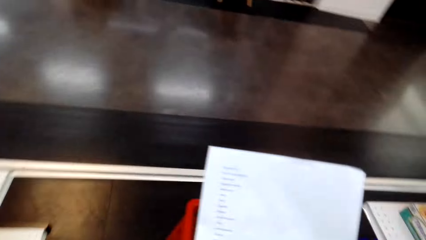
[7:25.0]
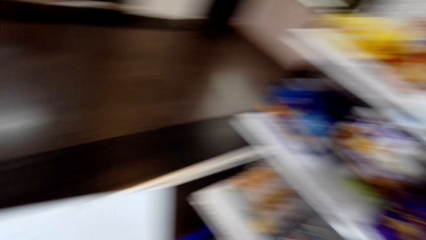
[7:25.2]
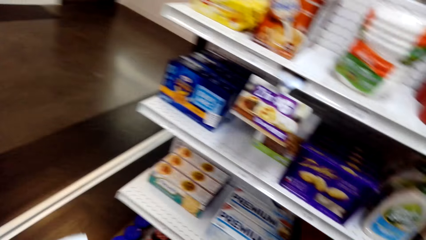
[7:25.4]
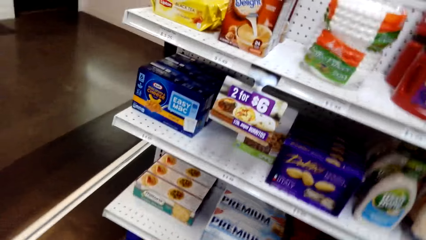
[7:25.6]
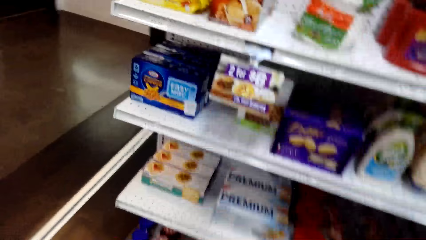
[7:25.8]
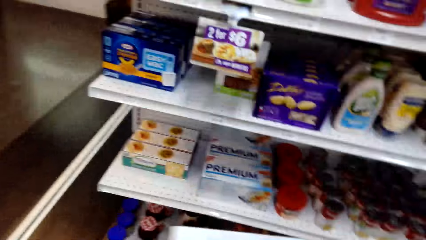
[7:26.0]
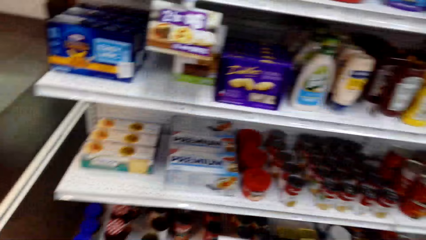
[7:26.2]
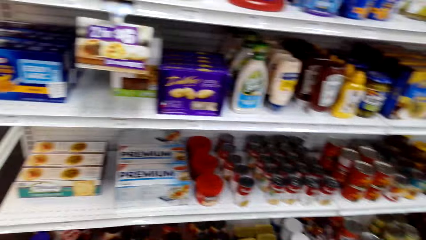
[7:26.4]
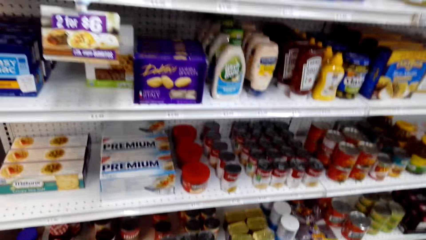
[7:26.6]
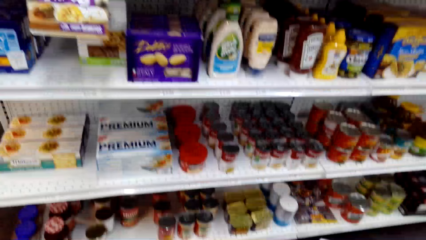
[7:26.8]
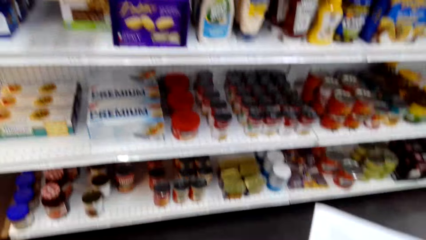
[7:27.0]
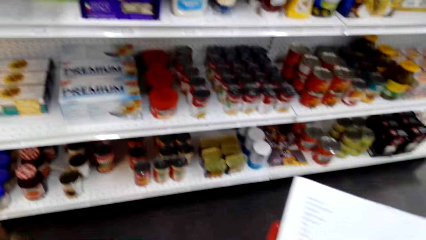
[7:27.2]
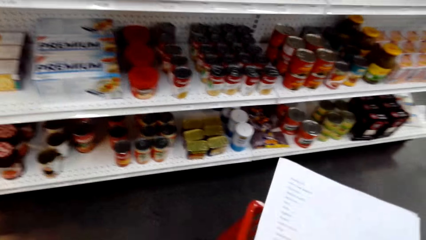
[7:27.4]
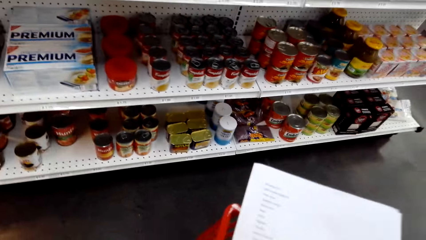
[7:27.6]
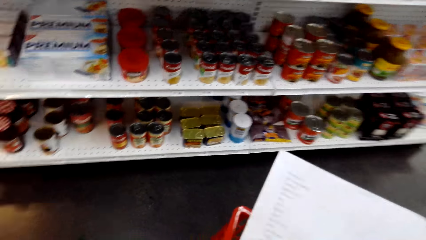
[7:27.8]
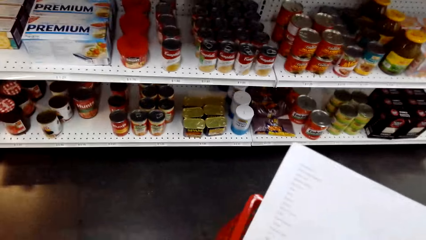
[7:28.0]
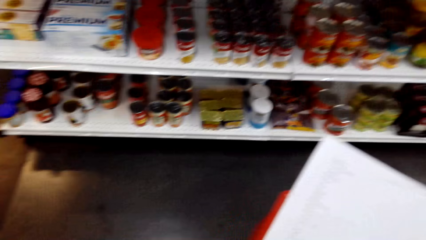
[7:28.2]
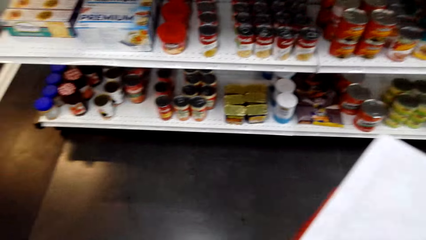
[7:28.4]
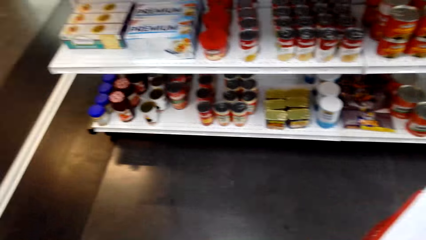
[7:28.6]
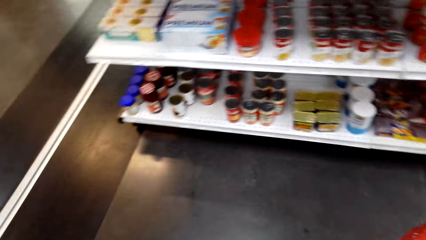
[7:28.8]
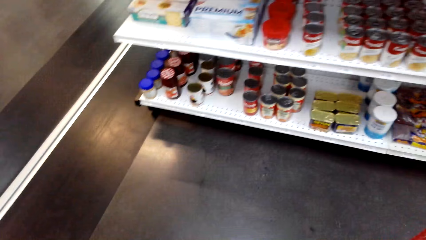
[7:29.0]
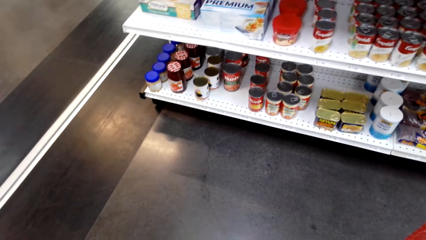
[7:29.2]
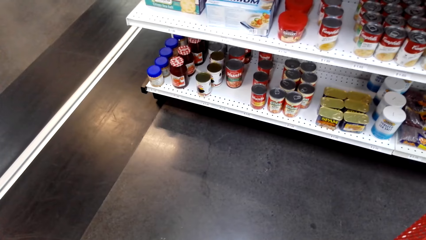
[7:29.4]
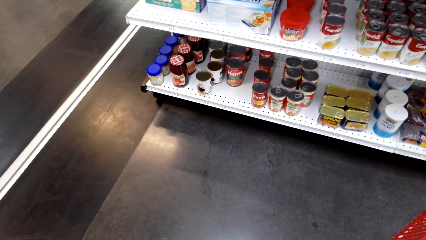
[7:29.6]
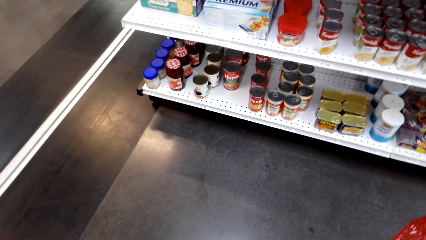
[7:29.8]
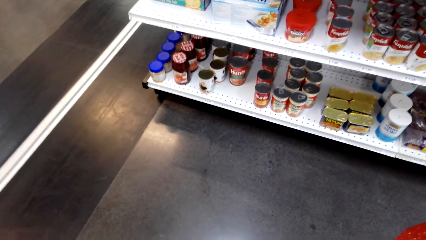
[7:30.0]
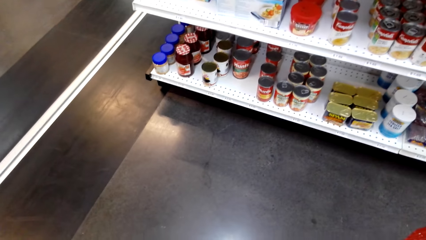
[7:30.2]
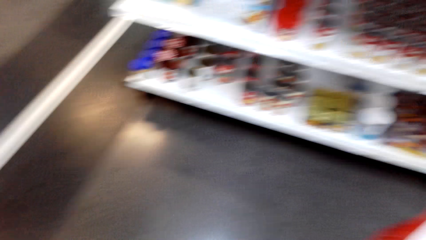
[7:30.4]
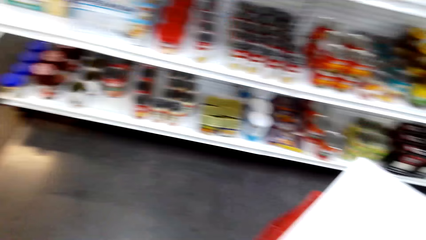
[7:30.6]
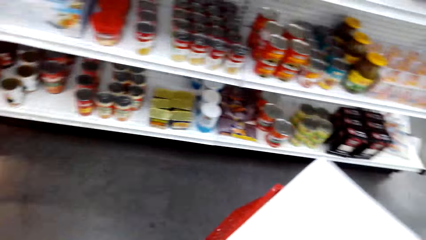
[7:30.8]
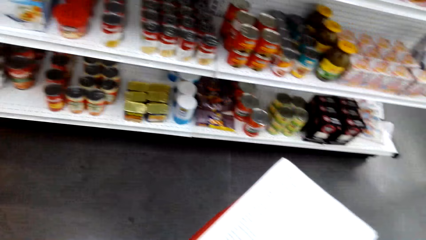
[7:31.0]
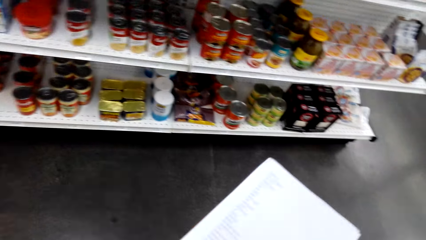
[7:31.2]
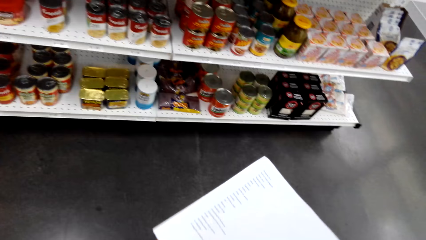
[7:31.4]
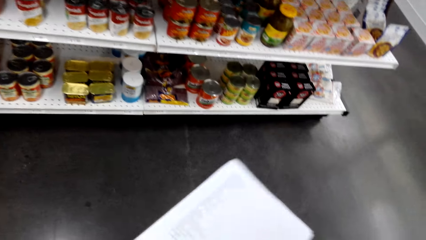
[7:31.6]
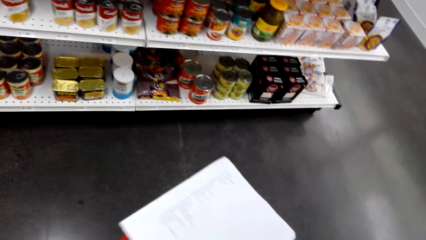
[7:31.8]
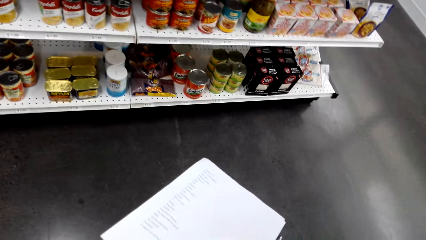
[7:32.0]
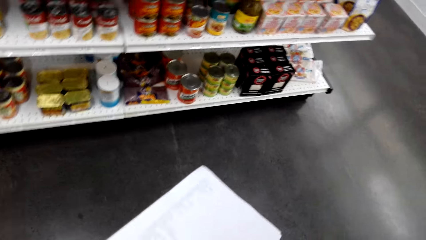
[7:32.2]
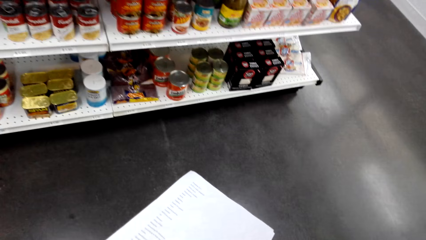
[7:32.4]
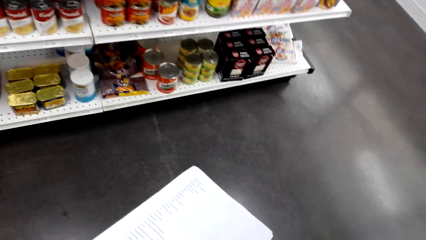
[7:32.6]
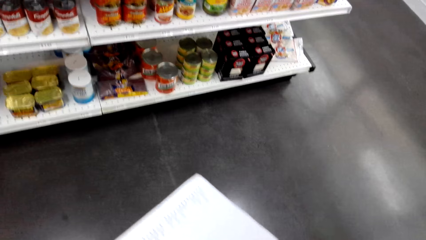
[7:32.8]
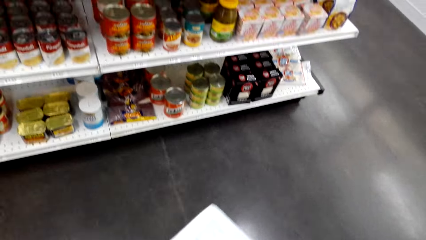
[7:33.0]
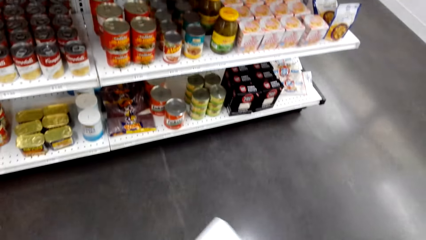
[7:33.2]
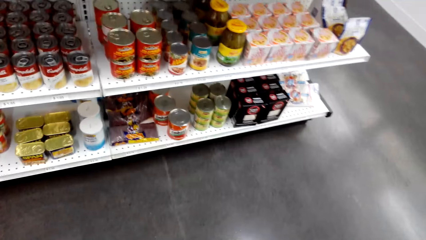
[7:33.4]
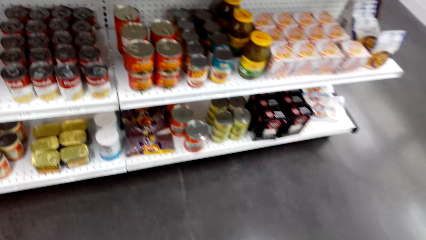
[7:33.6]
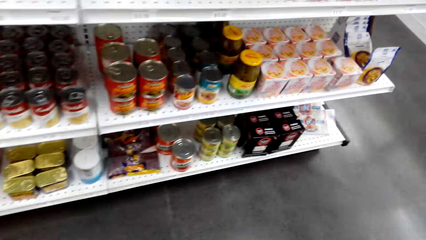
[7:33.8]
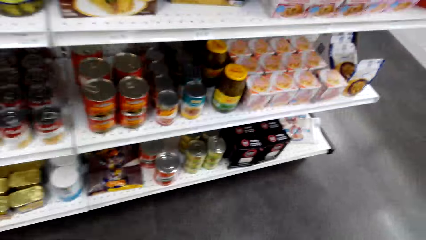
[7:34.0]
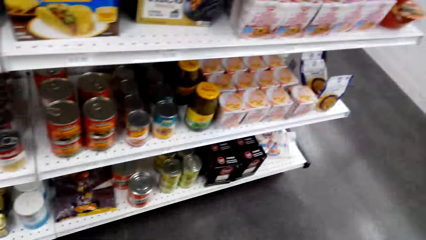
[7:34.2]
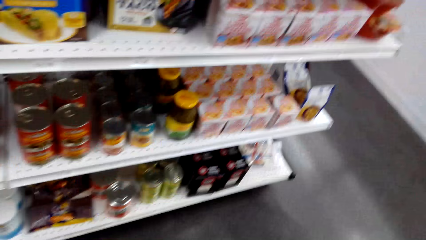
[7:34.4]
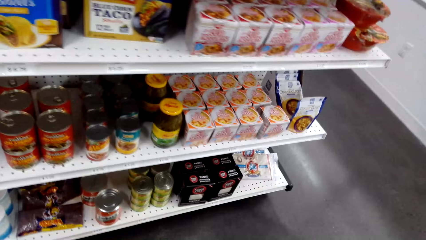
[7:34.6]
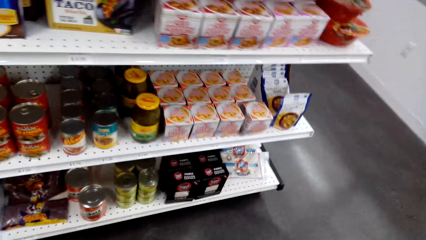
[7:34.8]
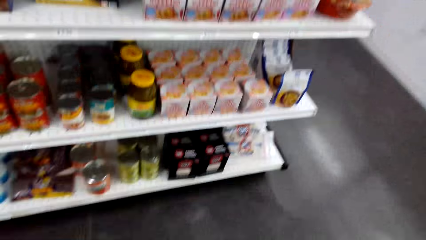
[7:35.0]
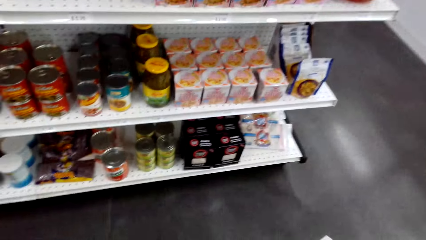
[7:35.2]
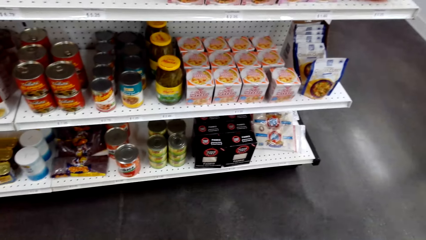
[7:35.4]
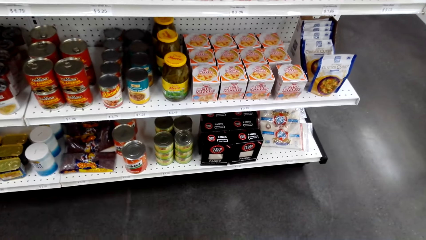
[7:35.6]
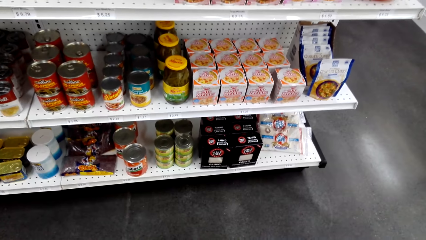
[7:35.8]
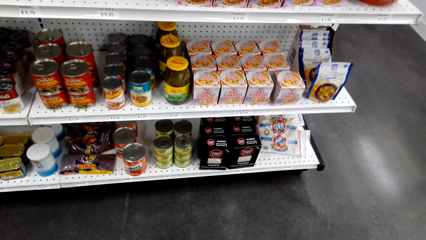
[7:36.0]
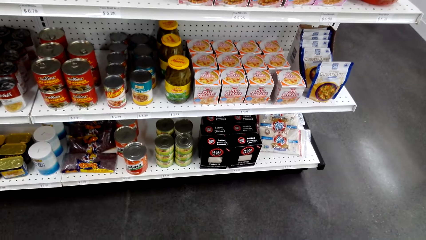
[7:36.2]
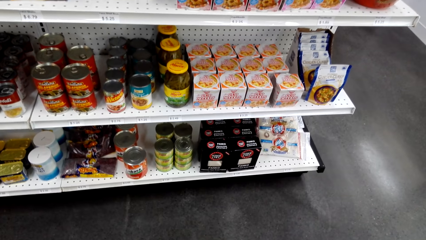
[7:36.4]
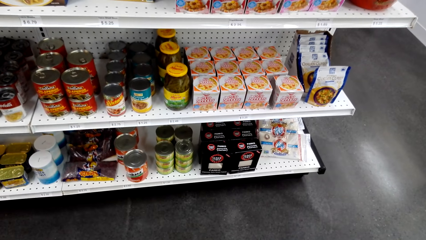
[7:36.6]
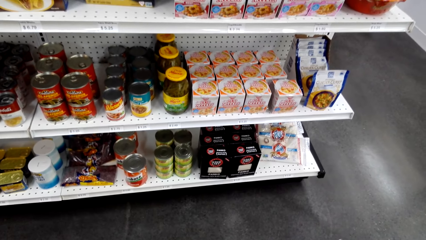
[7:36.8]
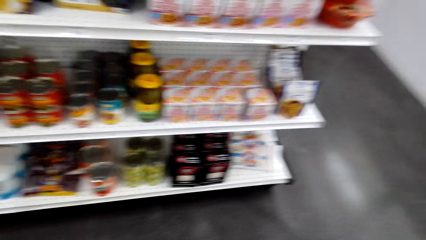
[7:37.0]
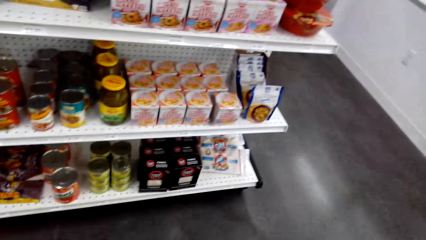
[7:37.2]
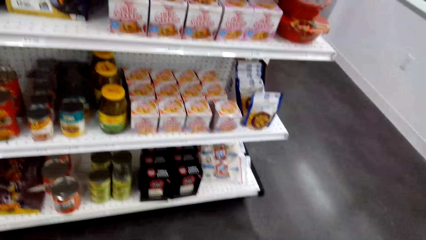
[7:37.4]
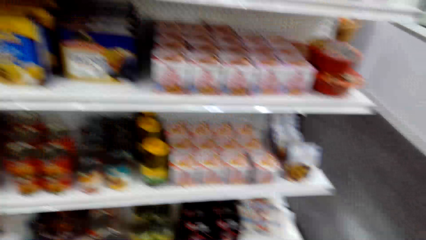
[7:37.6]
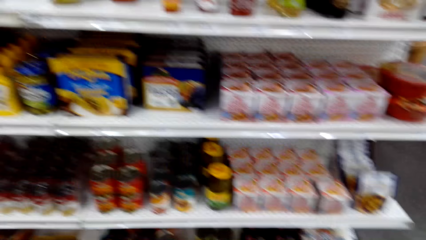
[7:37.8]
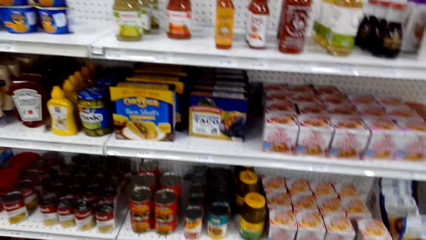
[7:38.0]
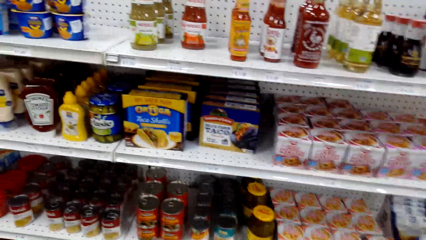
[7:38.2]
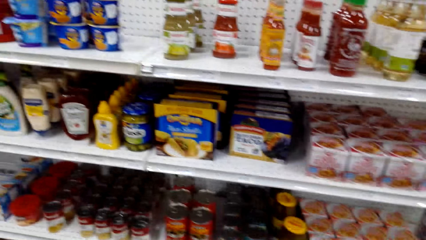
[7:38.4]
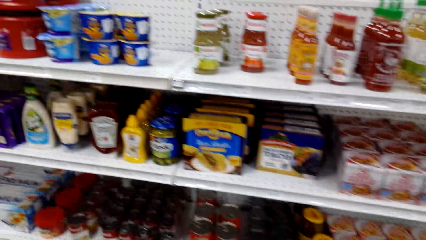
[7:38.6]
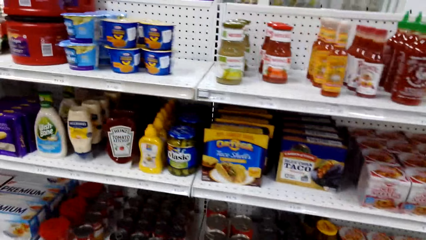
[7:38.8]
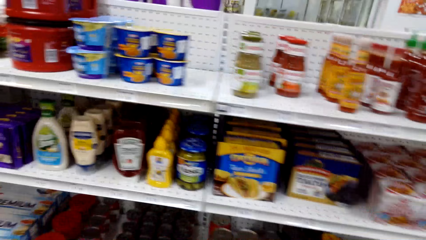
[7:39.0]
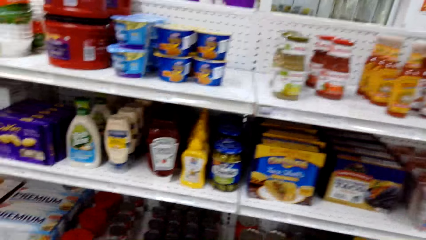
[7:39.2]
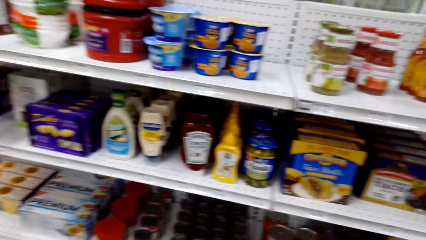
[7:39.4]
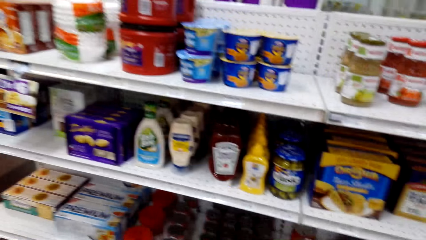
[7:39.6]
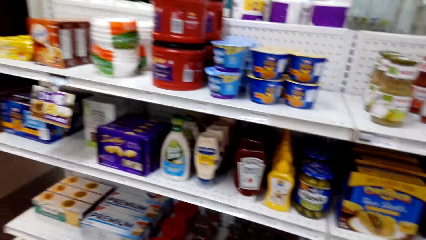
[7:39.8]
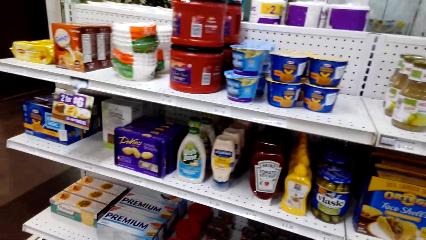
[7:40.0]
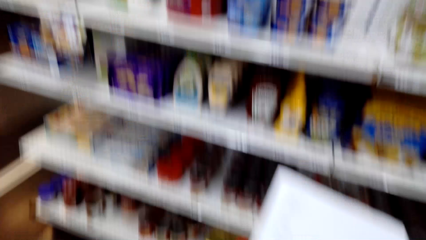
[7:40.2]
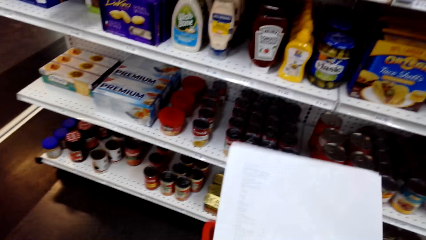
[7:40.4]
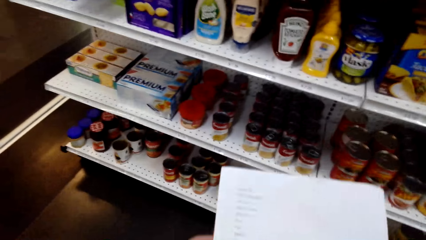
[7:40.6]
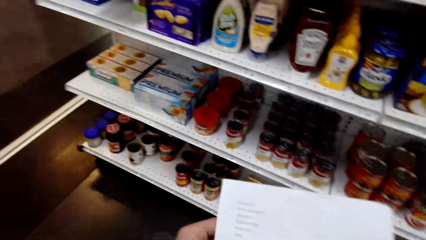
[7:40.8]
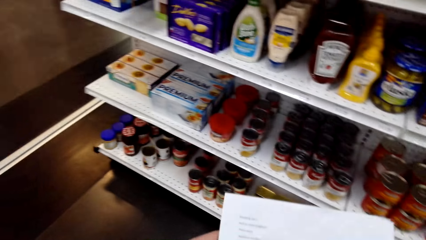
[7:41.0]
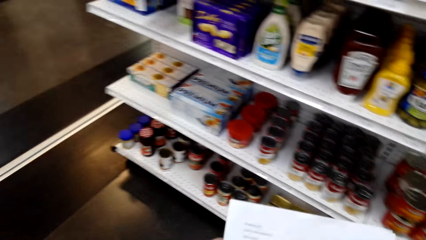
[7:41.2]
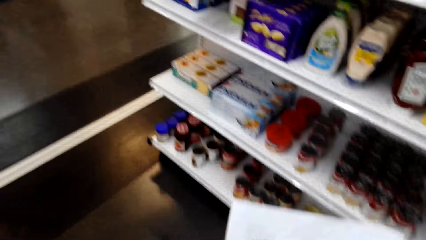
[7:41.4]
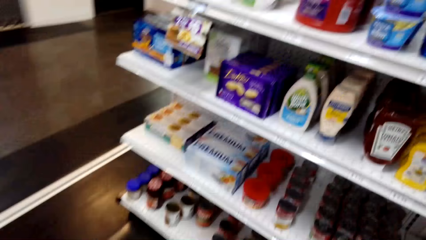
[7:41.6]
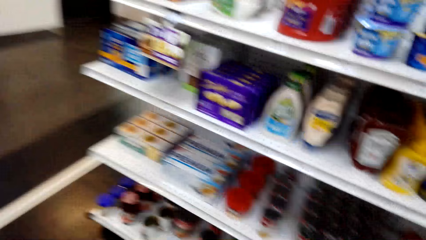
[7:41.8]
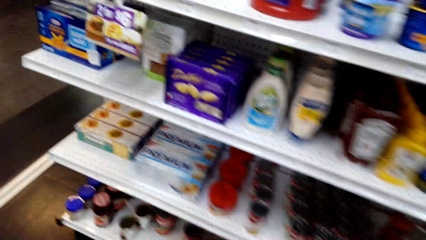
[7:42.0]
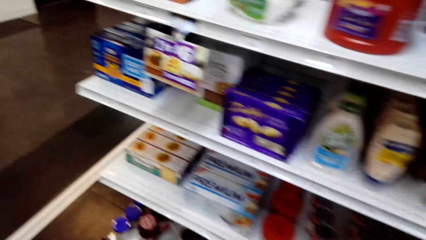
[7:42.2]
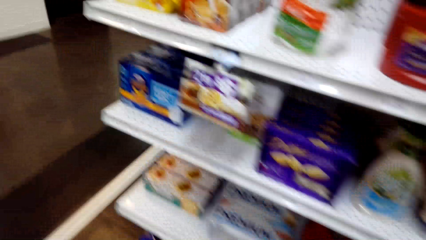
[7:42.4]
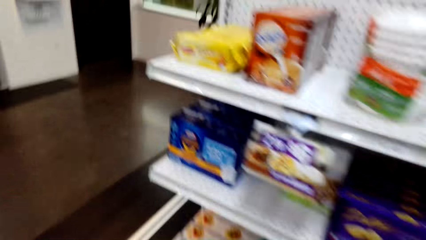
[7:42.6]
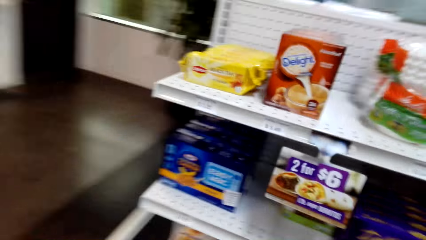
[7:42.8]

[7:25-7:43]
The camera wearer holds a paper. They turn to the side. They hold the paper. They make a voice and sing. They turn to the side. They hold the paper.
